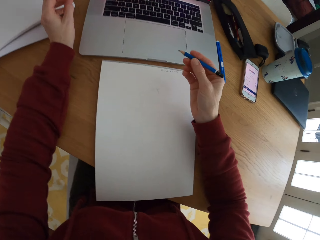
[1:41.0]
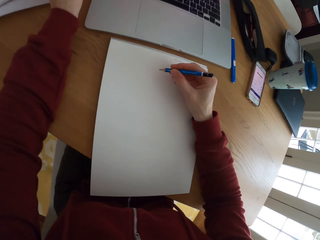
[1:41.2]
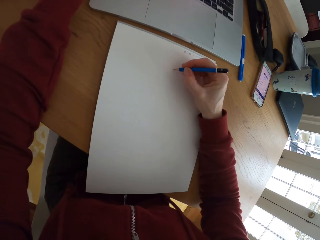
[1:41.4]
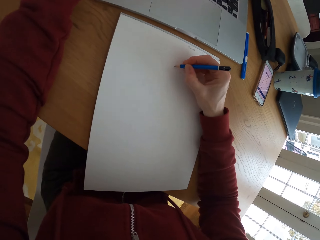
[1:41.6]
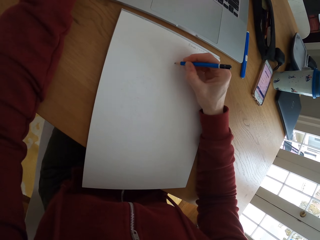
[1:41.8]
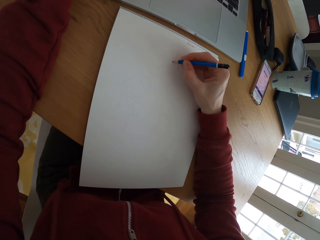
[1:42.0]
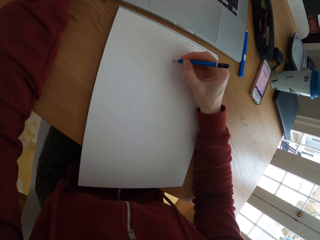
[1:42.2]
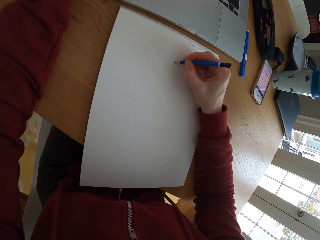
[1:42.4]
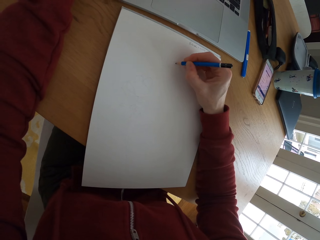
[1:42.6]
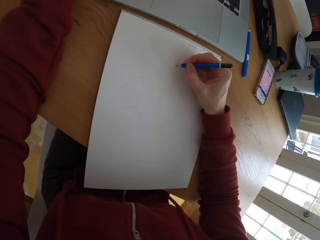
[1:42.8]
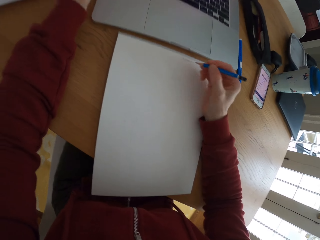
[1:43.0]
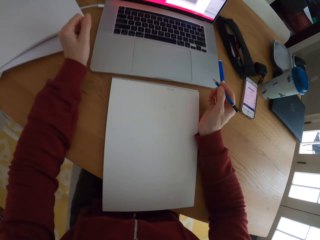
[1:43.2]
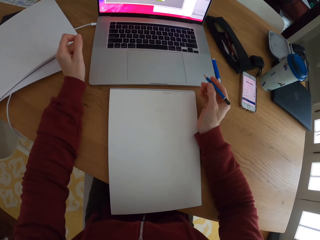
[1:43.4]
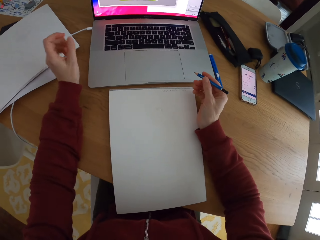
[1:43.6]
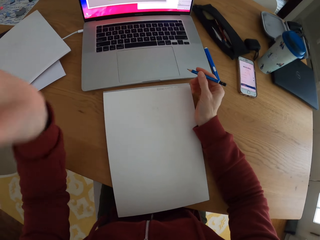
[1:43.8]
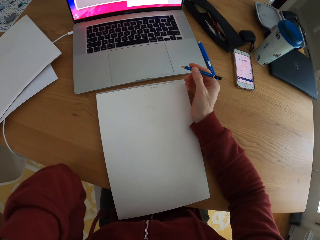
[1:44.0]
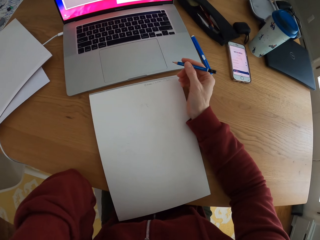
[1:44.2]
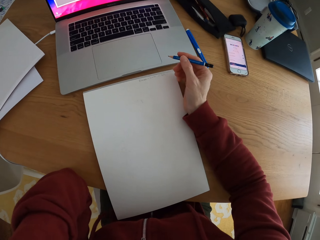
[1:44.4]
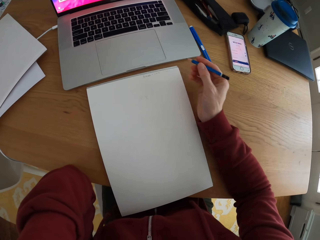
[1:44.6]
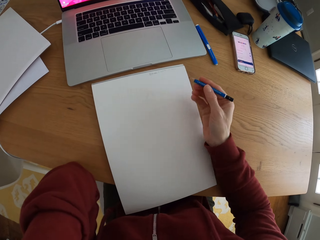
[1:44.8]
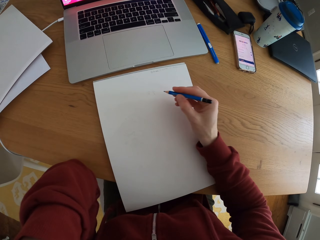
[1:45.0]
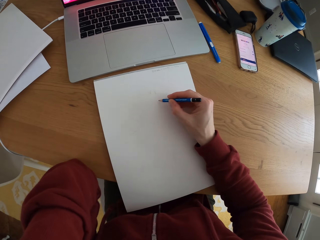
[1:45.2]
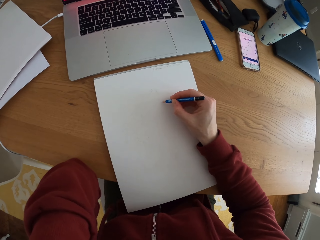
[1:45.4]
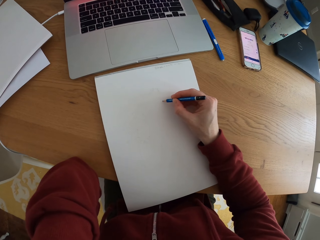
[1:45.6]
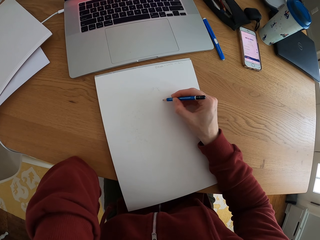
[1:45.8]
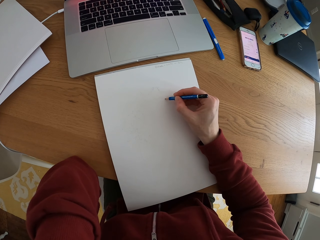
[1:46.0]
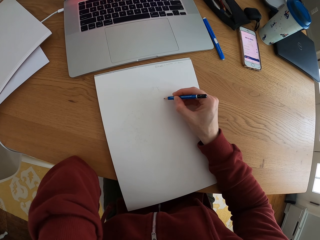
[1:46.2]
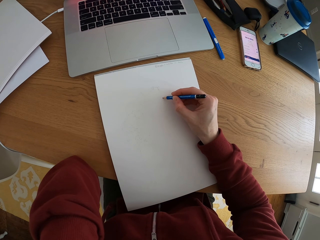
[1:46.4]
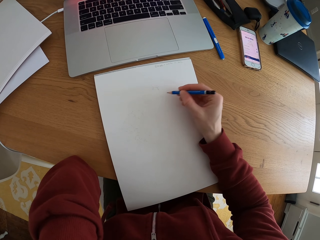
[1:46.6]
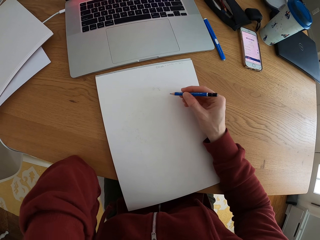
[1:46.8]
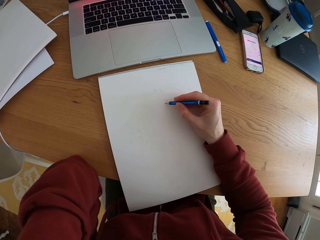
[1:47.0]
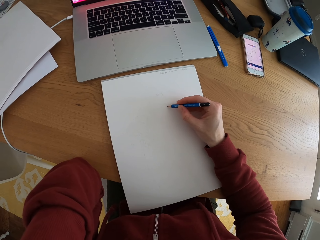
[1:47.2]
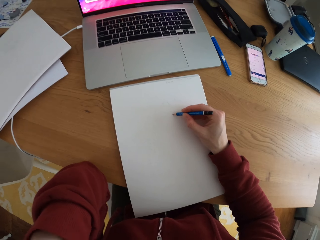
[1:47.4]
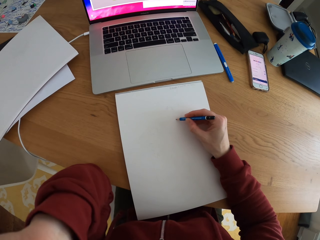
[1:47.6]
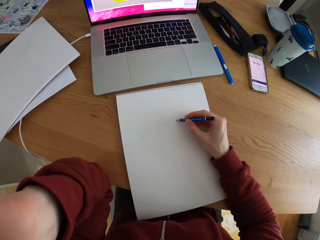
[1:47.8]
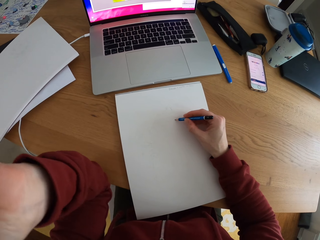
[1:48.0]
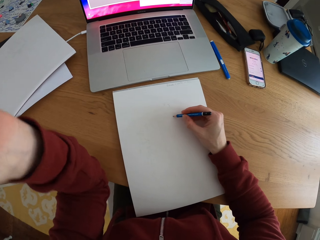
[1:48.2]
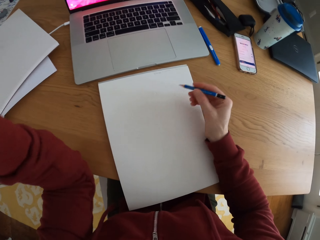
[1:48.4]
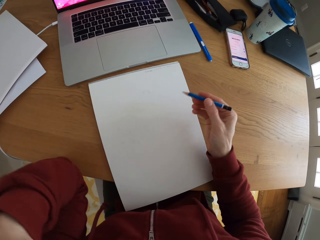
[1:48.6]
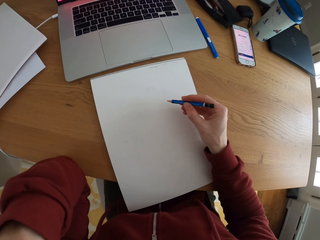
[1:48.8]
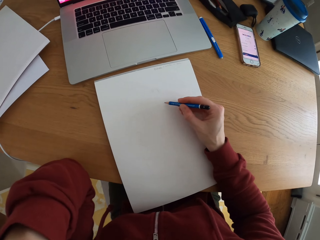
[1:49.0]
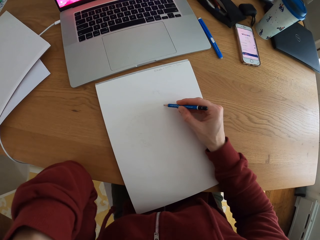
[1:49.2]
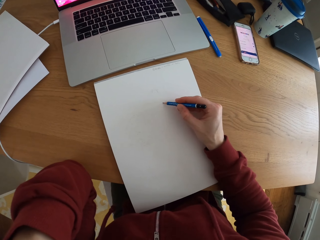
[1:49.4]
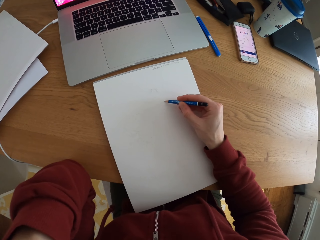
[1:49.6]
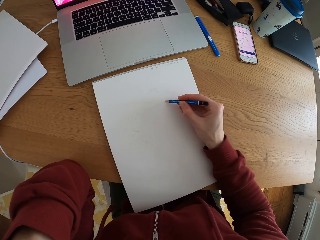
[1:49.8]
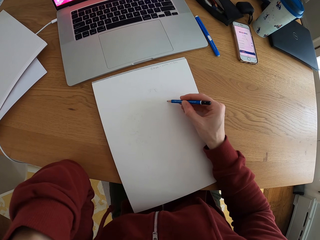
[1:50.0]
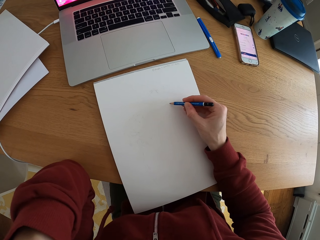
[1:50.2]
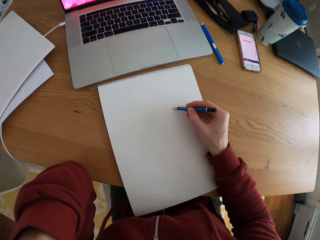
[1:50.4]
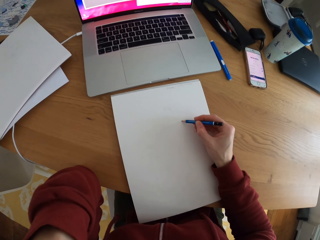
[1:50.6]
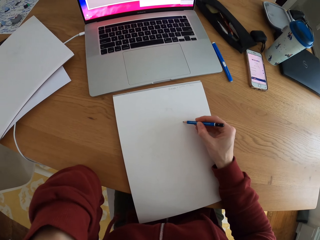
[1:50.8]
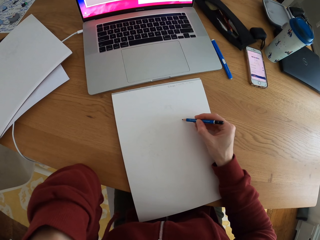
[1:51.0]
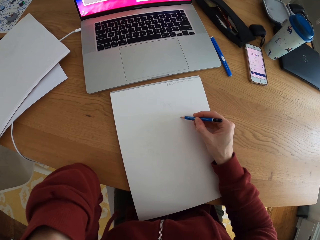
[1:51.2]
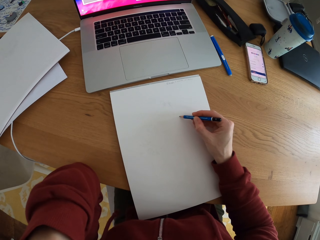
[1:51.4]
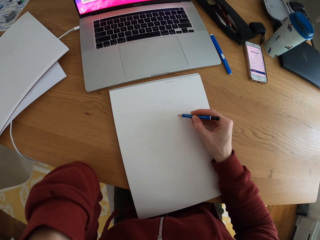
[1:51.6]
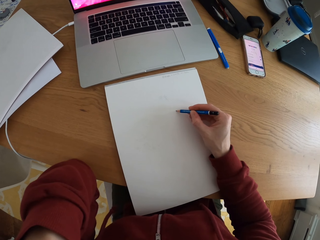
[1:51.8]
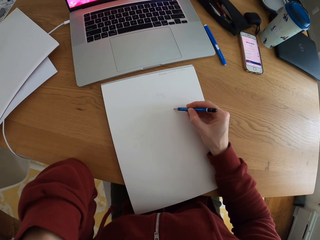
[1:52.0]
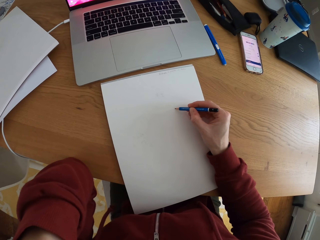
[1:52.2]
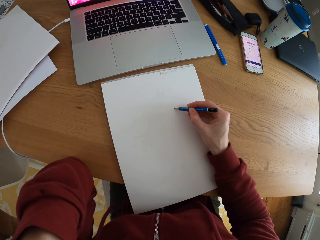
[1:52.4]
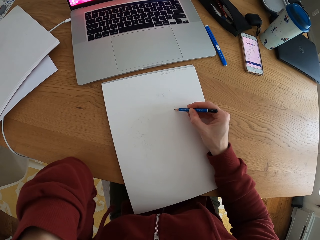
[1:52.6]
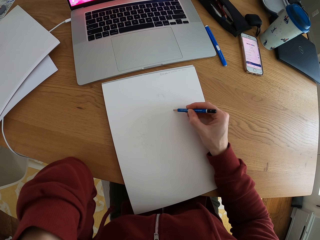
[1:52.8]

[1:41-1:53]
The camera wearer stares at the laptop. They stop to draw something on a piece of paper. They move the left hand. They move the hand holding the pencil. They draw a sketch on the piece of paper with the pencil. They move the left hand.

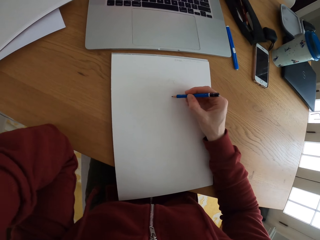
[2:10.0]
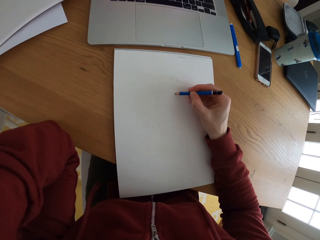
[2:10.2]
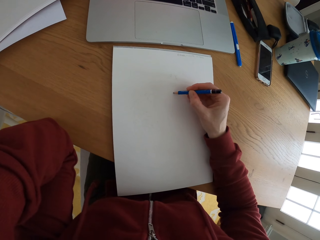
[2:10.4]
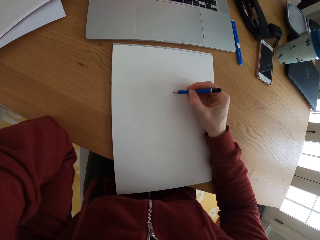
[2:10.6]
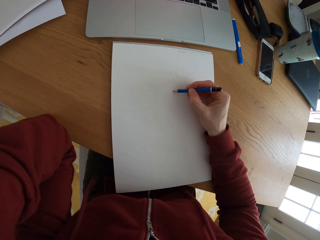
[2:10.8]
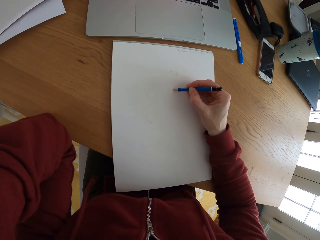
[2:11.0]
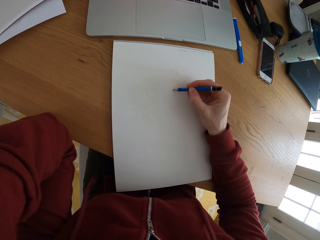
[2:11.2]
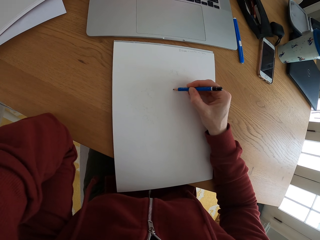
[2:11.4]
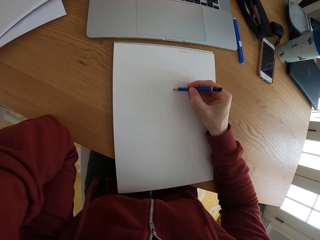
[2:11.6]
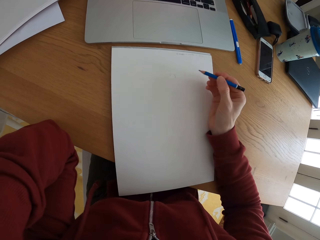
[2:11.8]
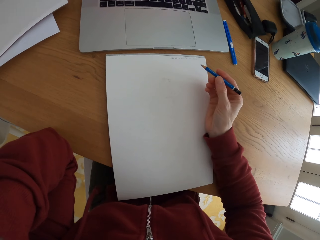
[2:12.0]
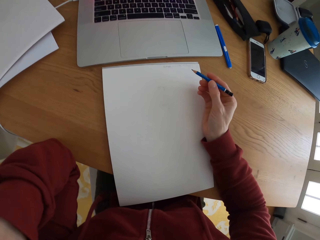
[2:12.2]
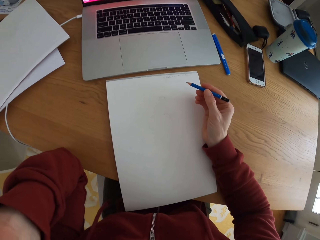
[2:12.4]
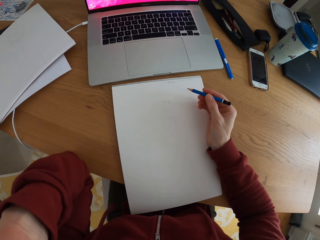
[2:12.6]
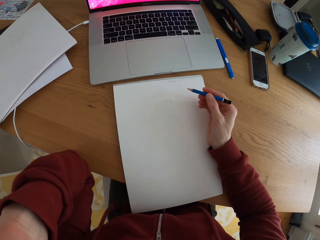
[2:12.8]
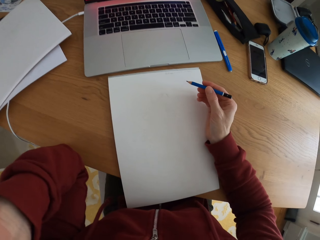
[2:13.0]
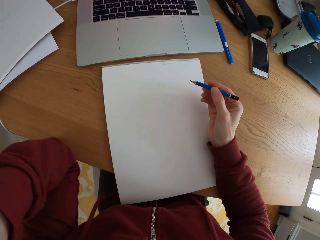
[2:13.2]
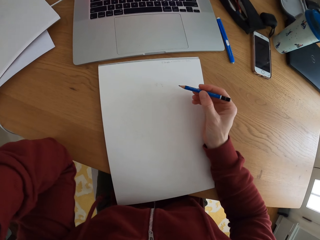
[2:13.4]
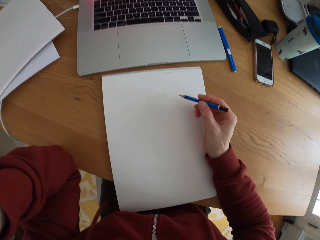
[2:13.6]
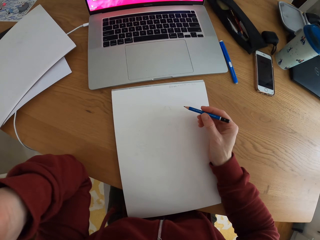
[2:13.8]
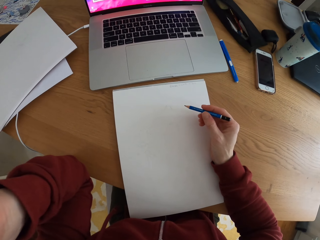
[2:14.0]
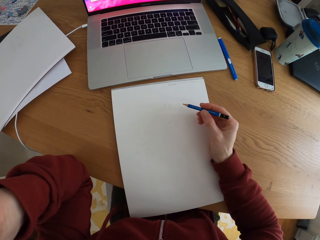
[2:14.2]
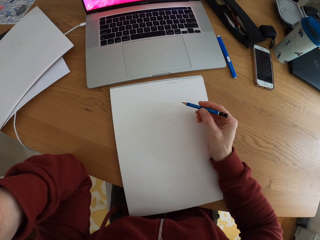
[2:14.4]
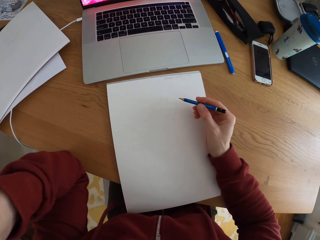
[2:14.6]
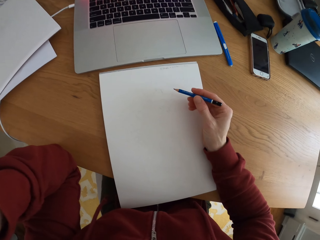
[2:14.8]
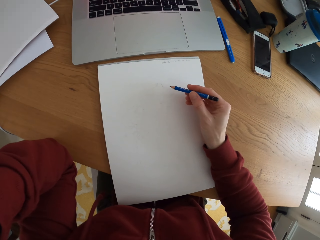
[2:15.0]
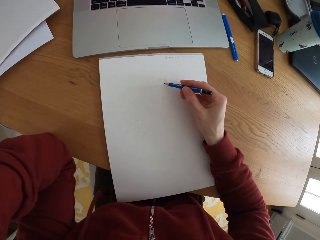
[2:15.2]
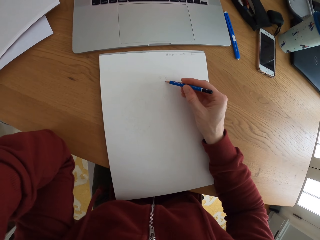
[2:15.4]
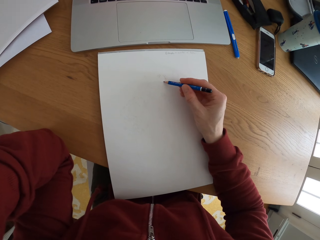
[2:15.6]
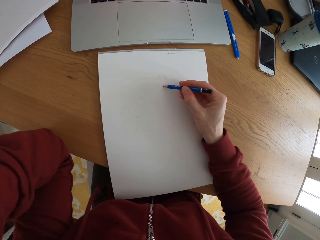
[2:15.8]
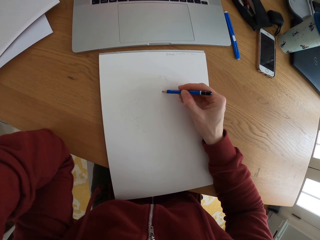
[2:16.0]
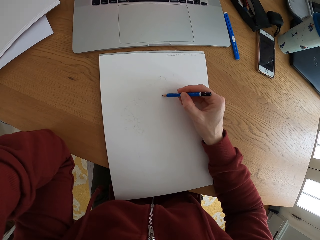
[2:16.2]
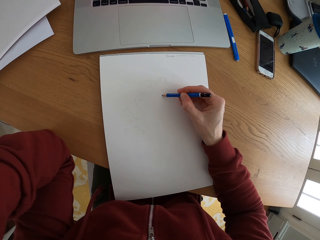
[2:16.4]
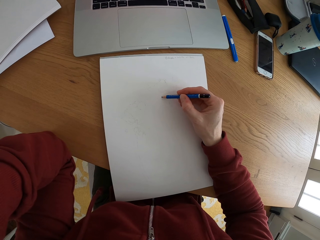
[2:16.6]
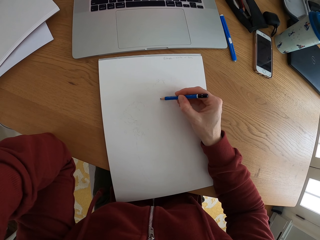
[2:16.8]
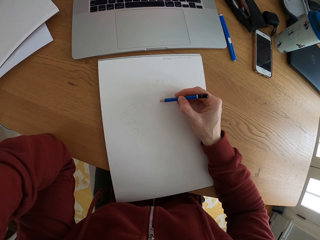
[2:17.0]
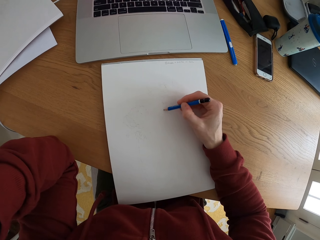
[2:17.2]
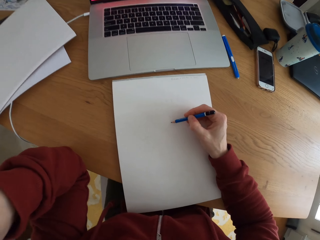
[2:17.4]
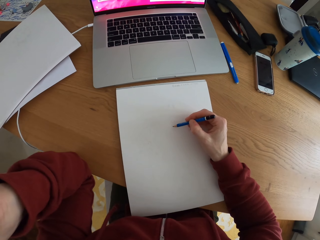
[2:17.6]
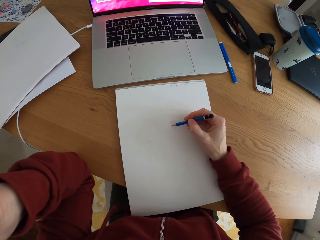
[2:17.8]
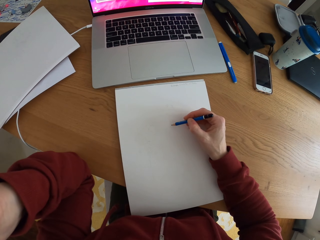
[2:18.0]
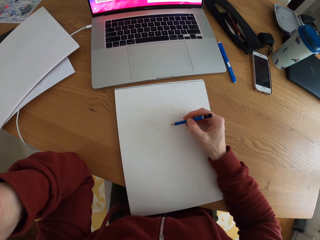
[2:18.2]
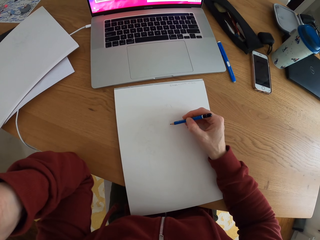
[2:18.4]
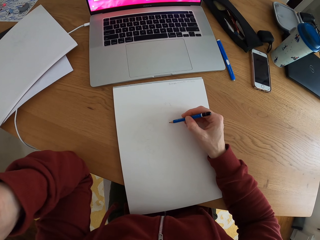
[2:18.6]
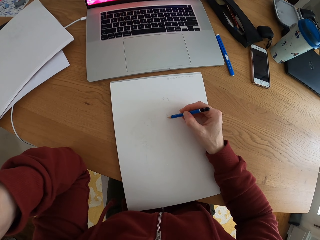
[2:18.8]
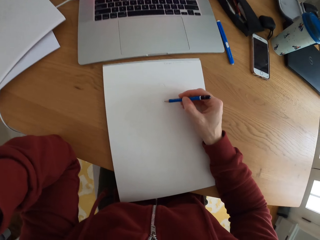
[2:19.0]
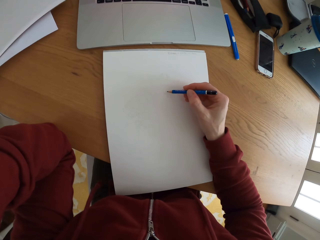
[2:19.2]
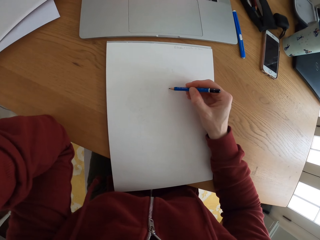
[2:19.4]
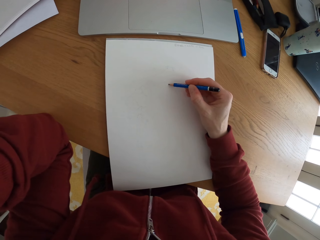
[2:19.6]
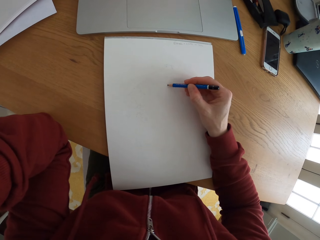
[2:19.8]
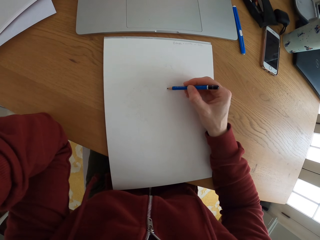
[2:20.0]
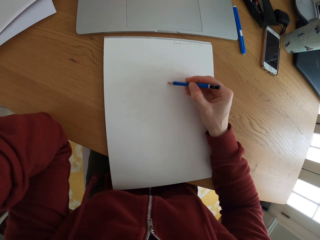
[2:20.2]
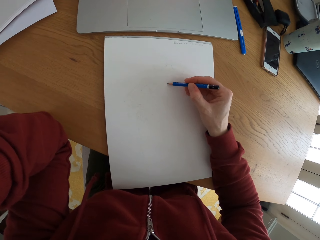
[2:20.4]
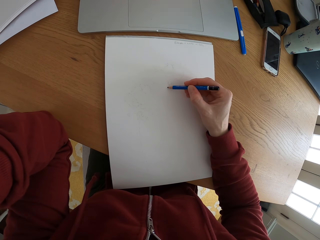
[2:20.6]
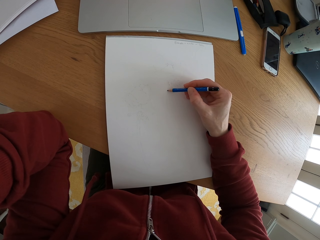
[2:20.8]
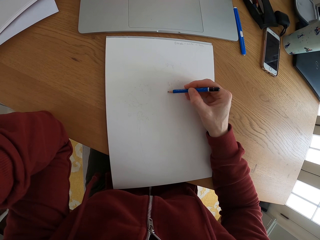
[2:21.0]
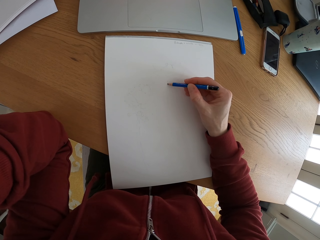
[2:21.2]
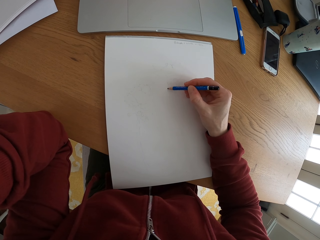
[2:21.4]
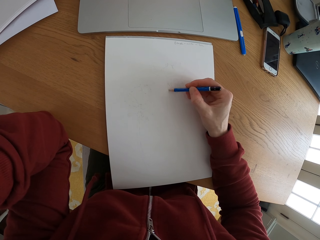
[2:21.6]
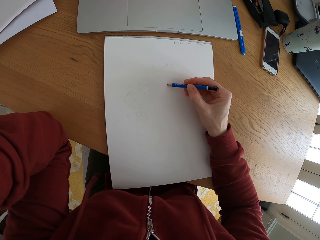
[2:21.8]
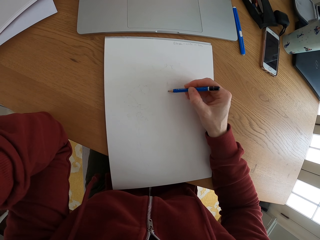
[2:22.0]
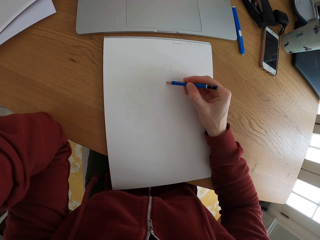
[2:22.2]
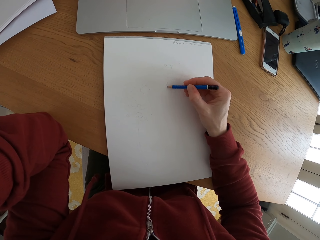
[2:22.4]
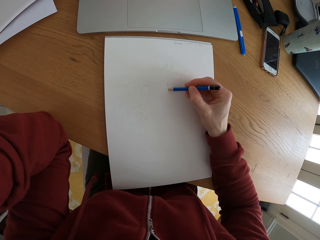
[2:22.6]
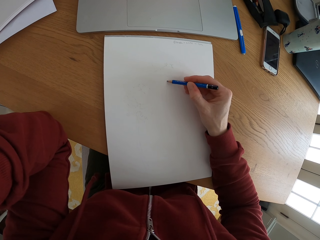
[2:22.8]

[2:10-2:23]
The camera wearer stares at the laptop. They stop to draw something on a piece of paper. They draw a sketch on the piece of paper with a pencil. They stare at the laptop. They draw a sketch with the pencil.
